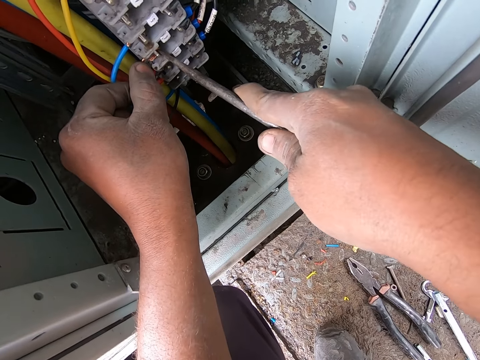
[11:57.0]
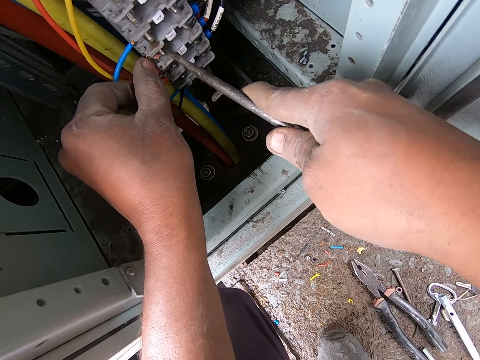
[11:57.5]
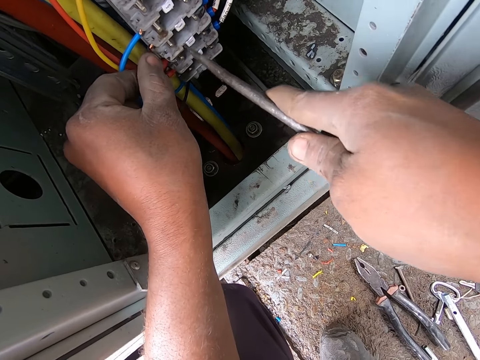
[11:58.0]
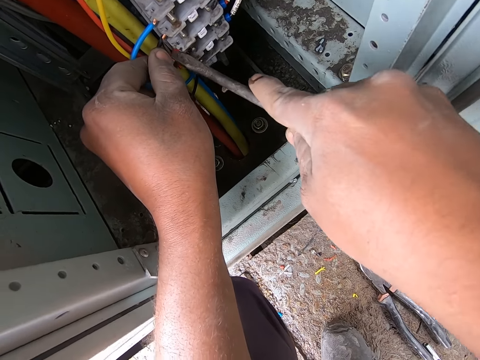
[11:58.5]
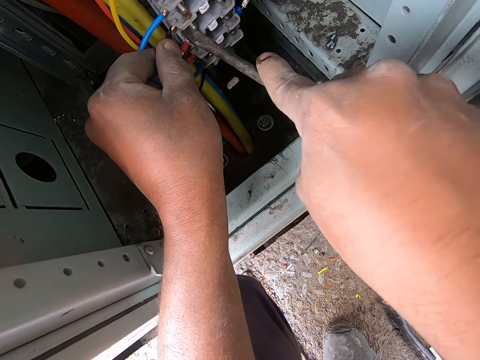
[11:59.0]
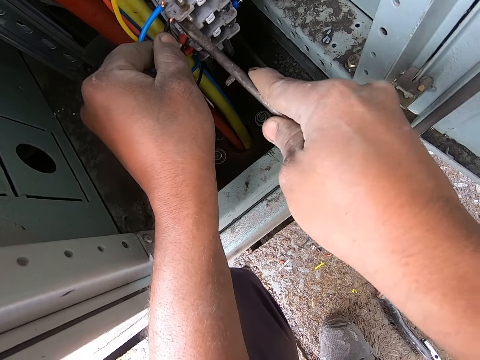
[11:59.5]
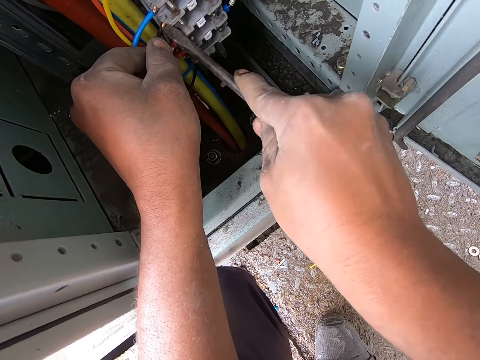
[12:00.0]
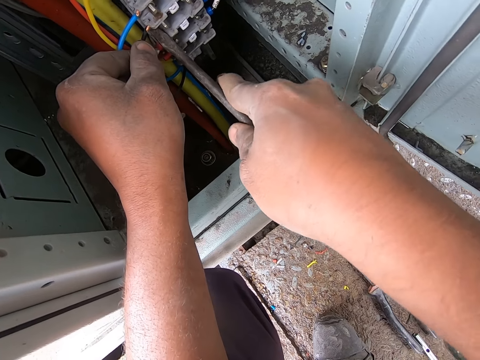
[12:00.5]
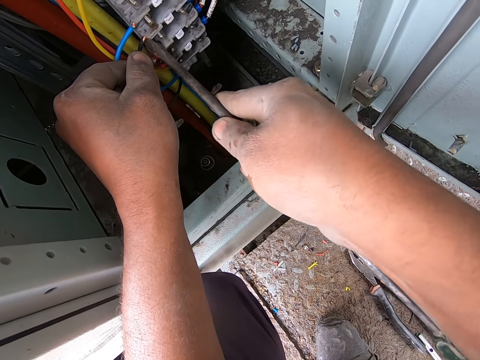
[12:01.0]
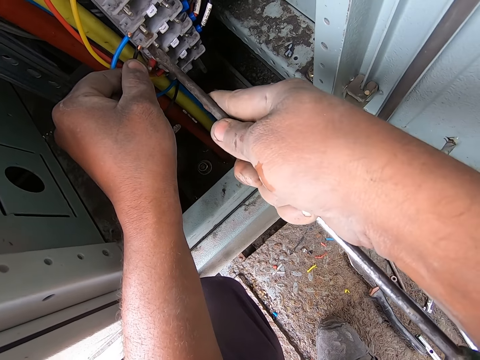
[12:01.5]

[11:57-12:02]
The camera wearer fixes the cable in the electric terminal block with a flat screwdriver.

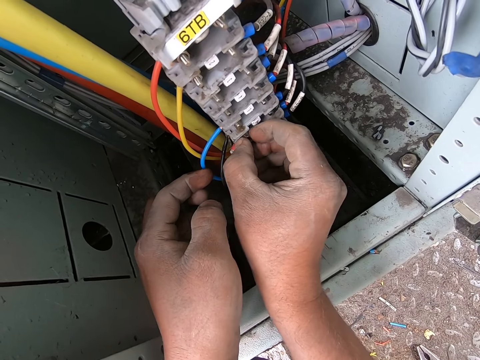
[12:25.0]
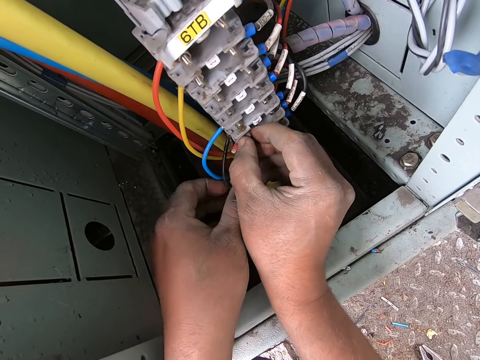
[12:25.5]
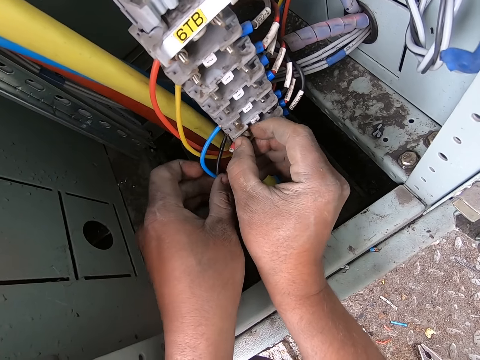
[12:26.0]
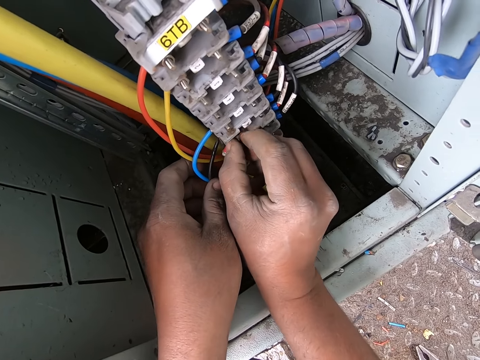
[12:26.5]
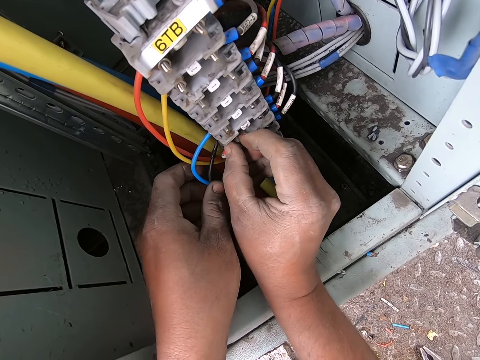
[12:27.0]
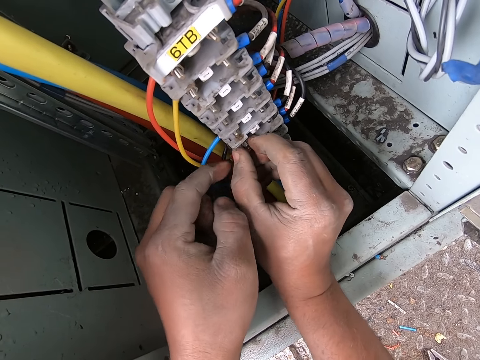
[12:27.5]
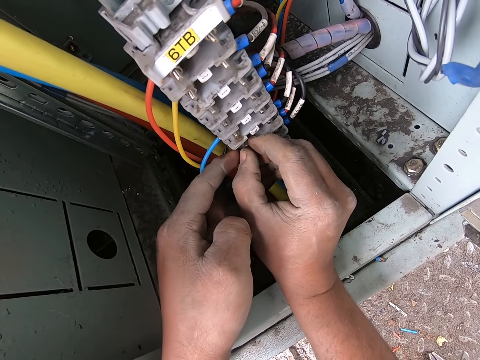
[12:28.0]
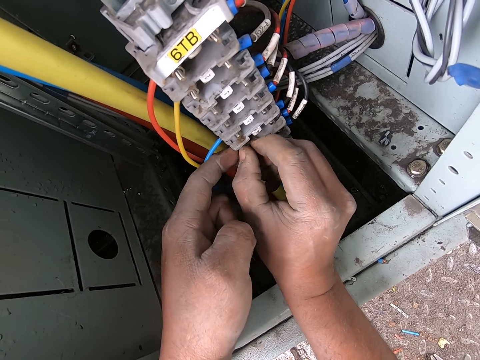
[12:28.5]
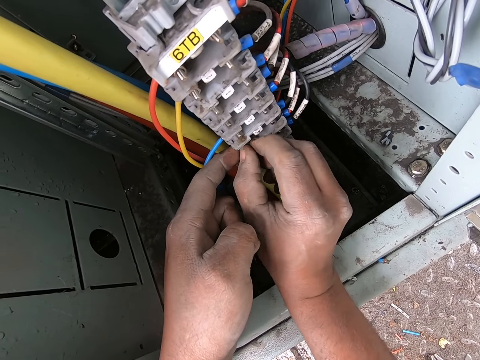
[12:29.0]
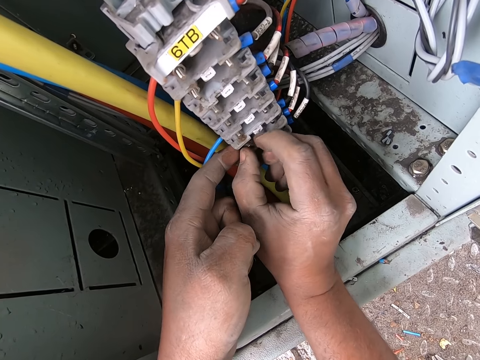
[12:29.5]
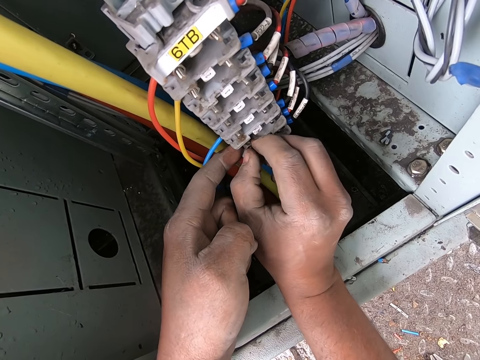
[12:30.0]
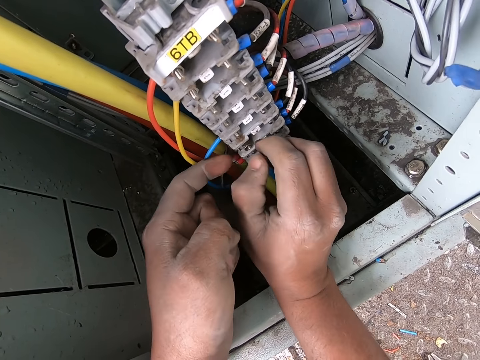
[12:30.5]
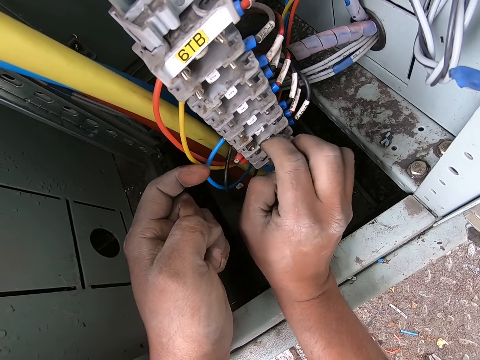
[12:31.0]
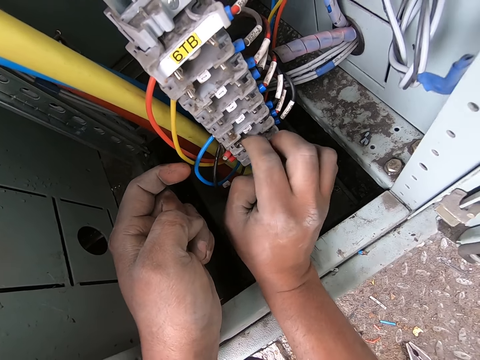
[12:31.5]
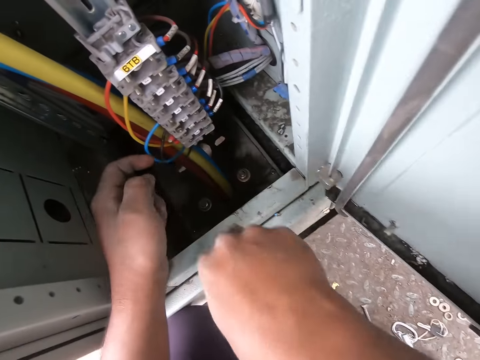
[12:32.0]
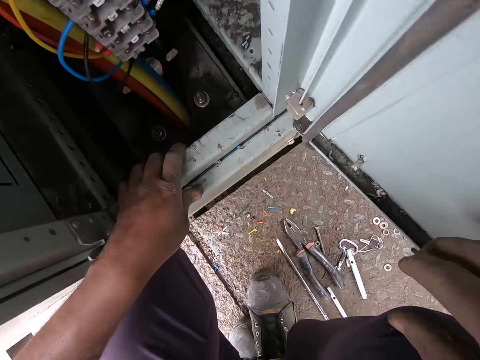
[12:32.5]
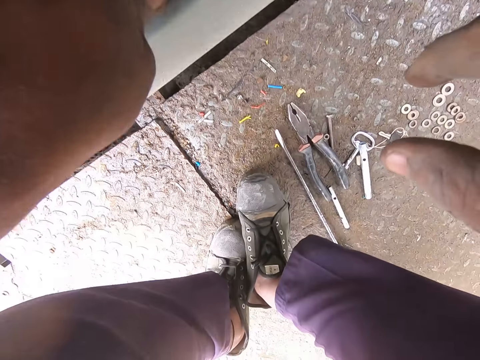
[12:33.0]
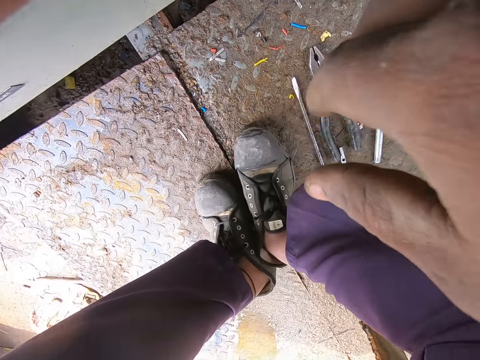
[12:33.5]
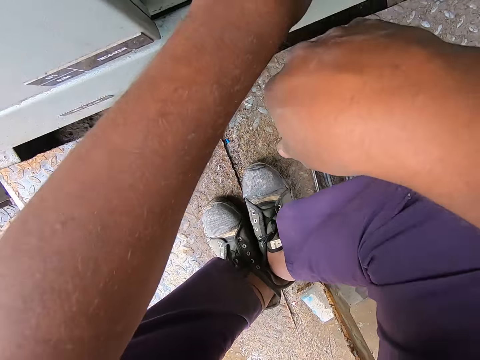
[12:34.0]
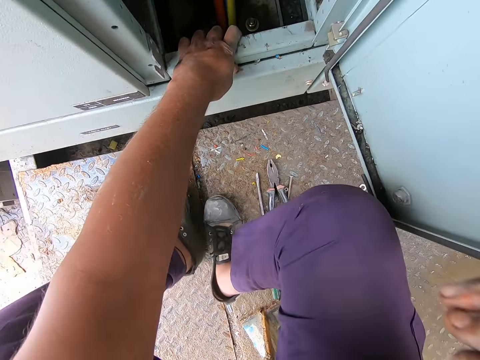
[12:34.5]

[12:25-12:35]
The camera wearer rotates the screw with the right hand. They look at the tools on the ground. They sit down.

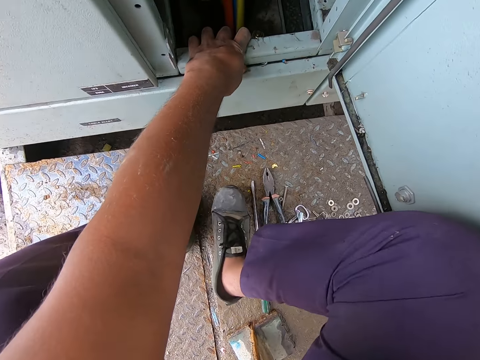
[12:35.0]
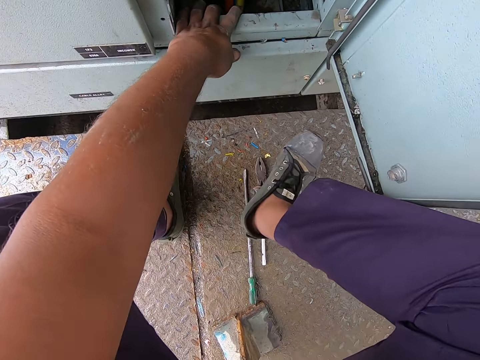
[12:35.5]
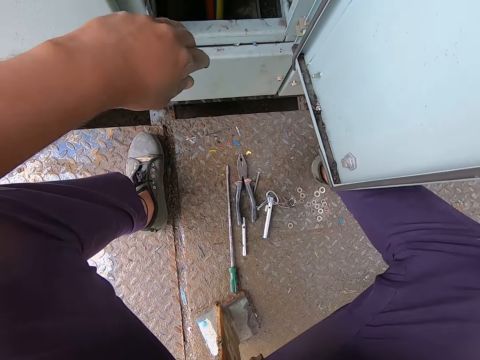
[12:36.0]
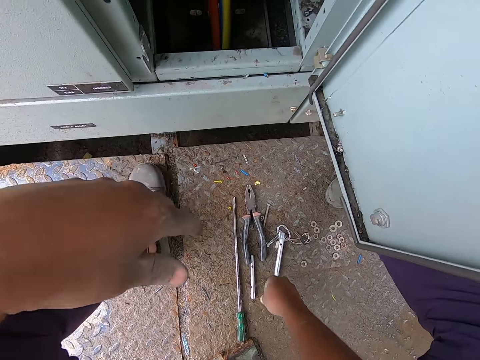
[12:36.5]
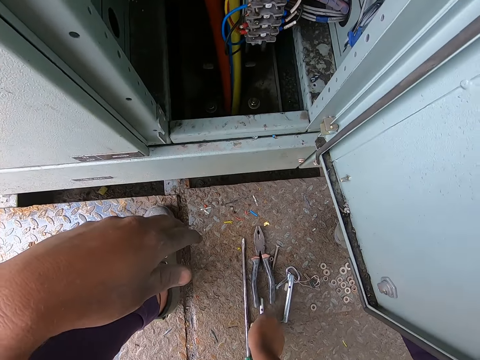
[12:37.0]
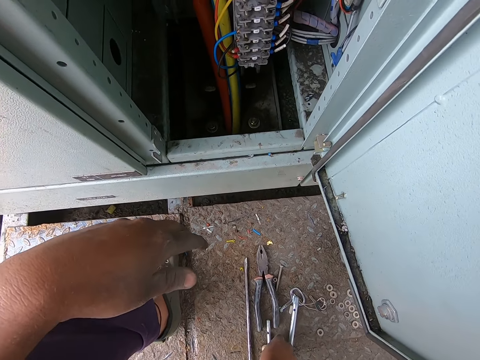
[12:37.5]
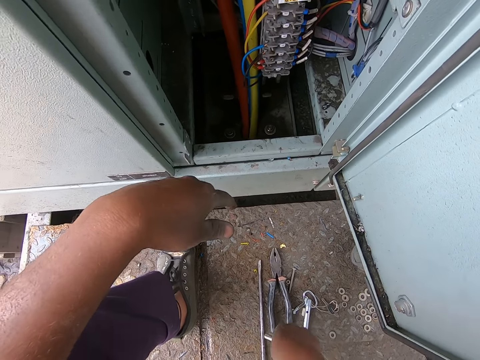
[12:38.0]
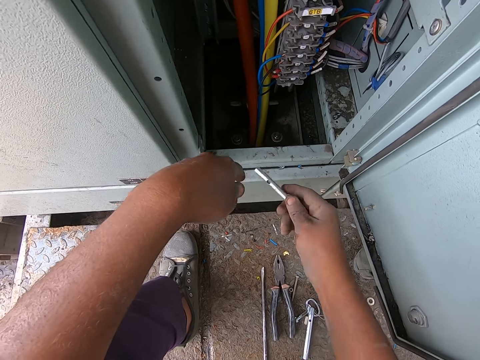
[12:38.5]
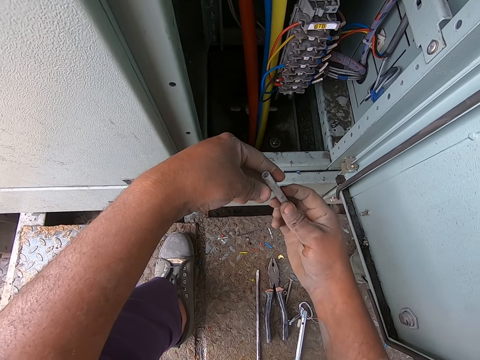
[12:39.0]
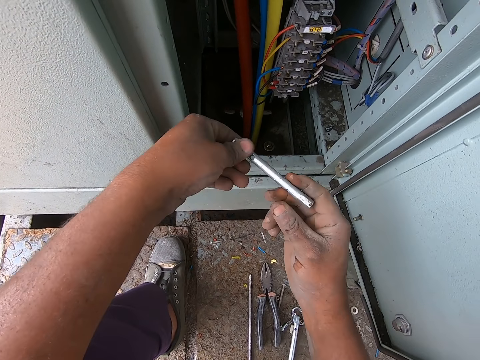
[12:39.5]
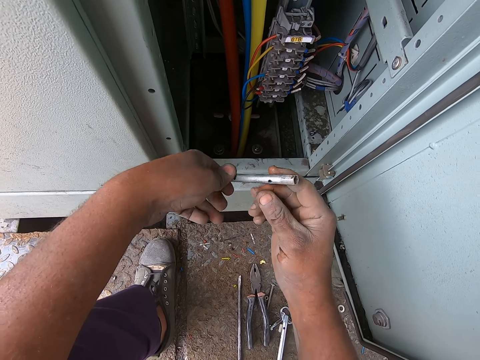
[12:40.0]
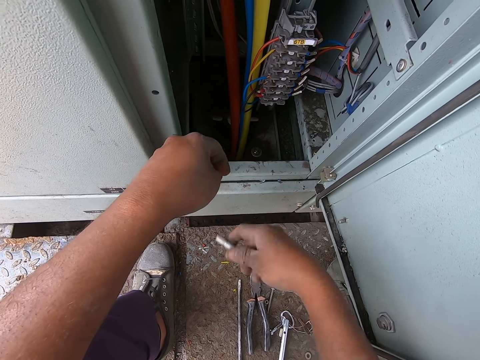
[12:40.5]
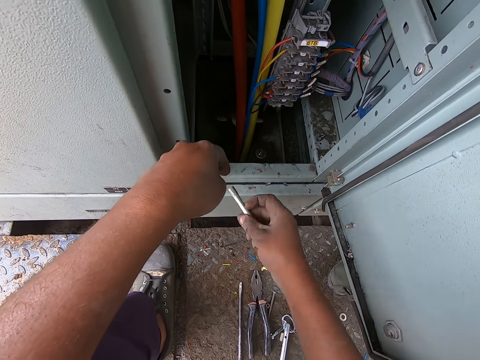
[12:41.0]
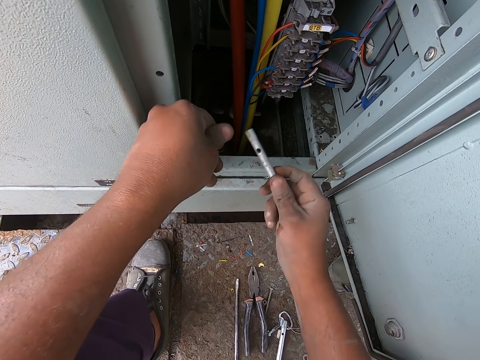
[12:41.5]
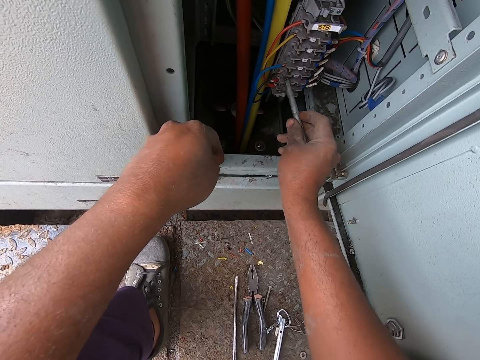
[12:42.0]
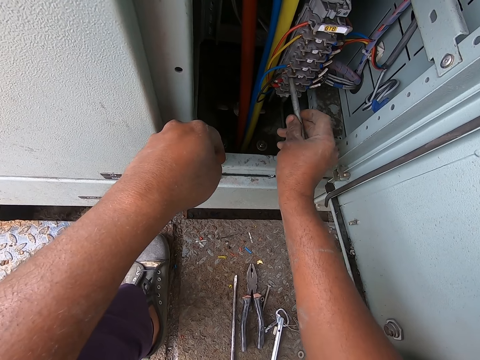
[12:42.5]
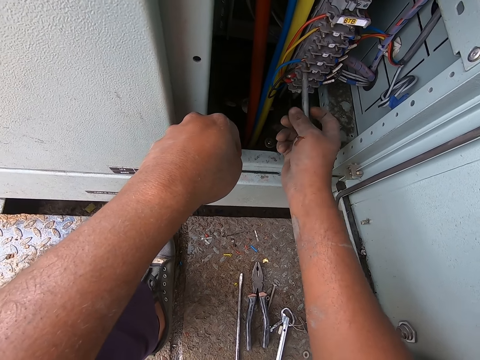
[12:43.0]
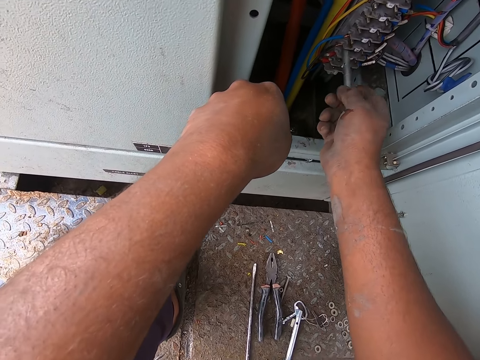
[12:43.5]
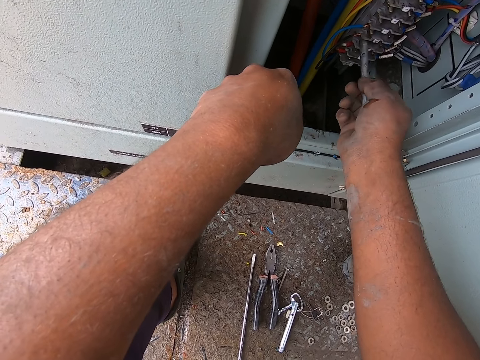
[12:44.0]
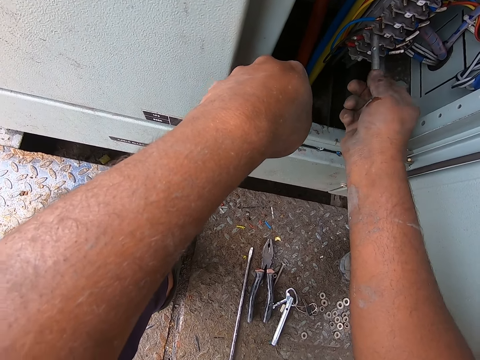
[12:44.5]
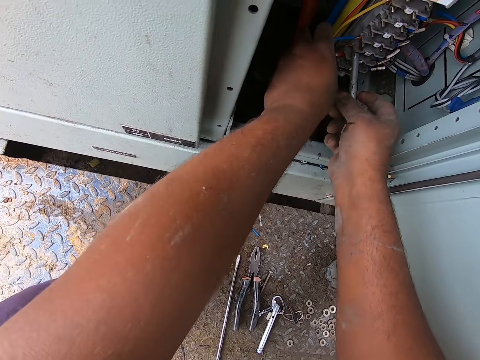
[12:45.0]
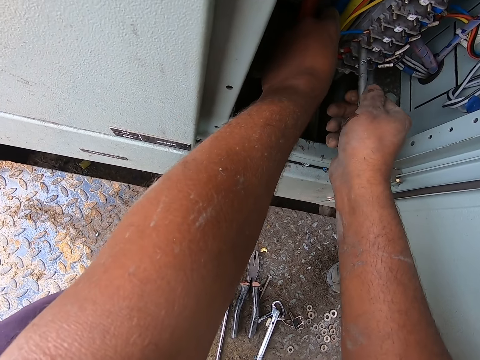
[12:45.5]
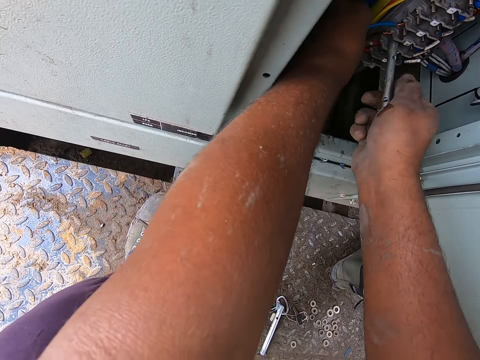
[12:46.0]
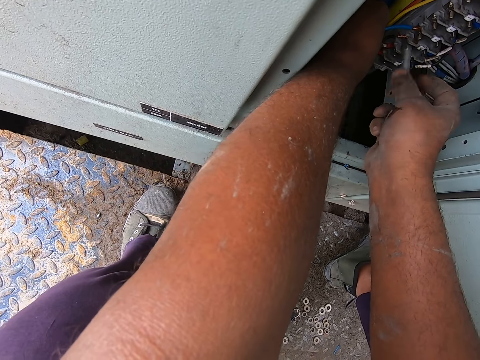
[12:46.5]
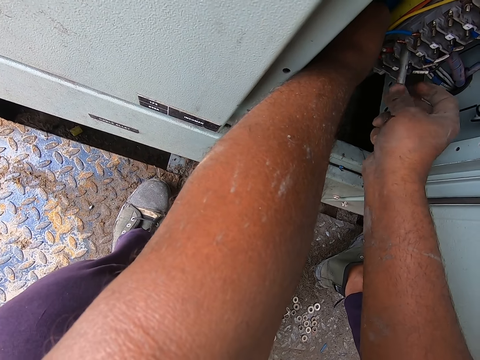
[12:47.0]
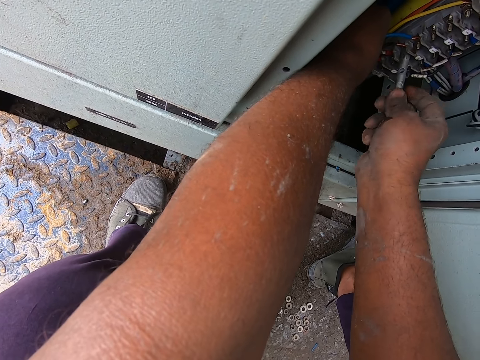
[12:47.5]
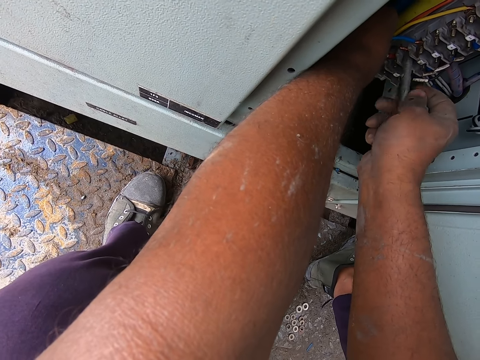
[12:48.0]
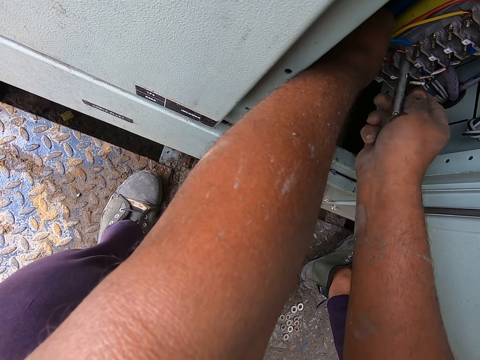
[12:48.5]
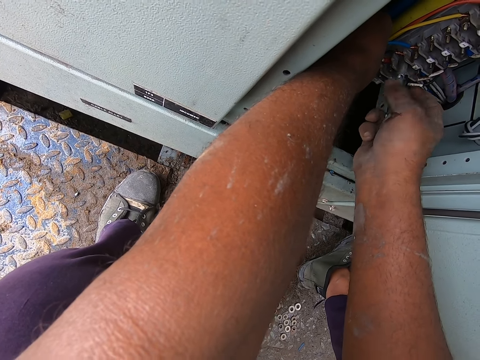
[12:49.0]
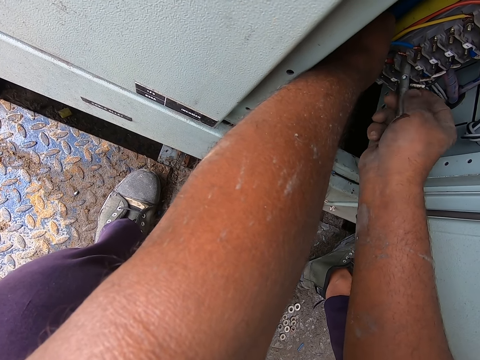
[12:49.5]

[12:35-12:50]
The camera wearer stretches the right foot. He moves his leg. He picks up the metal piece or metal rod. He hits the metal piece on the meter box, looks at the metal piece, and hits the metal piece on the meter box. He turns the metal rod. He places the metal piece on the electric terminal block. He fixes the nut with the metal rod. He rotates the screw with the metal piece.
